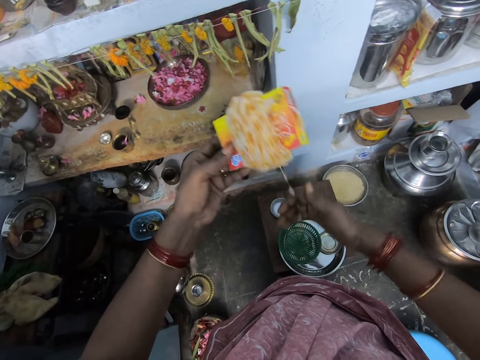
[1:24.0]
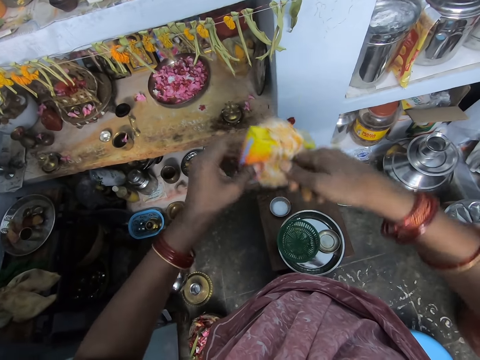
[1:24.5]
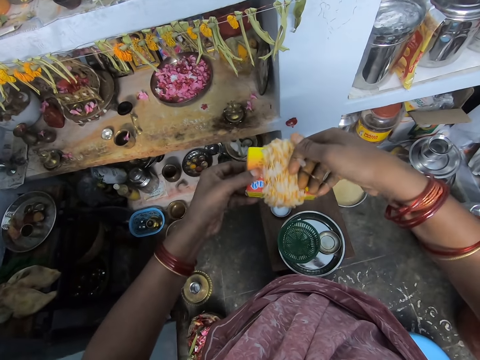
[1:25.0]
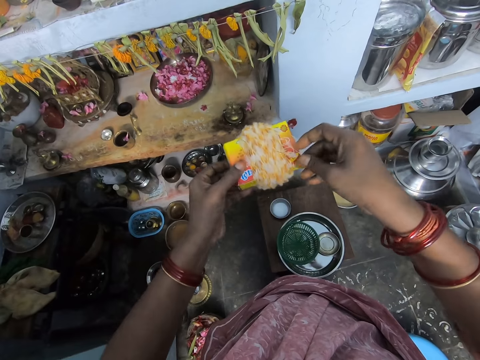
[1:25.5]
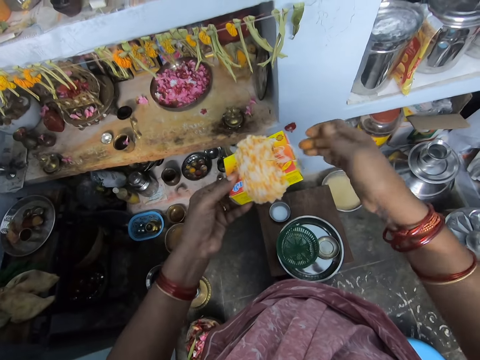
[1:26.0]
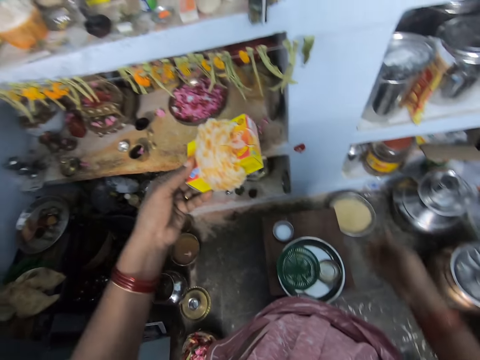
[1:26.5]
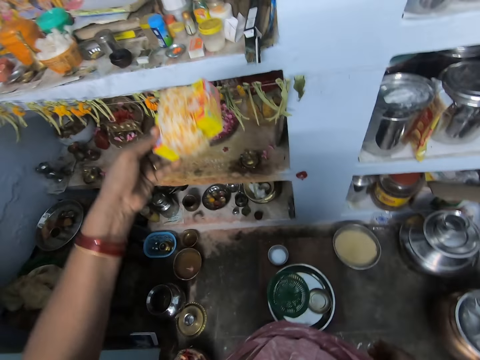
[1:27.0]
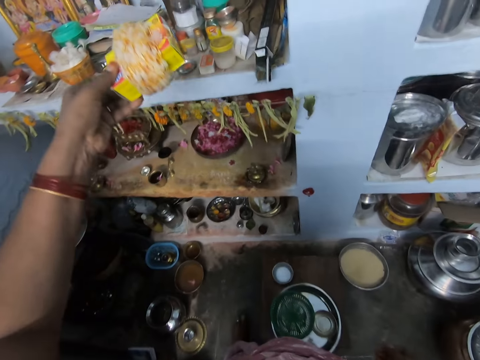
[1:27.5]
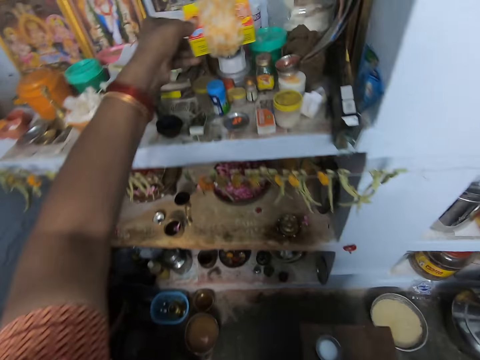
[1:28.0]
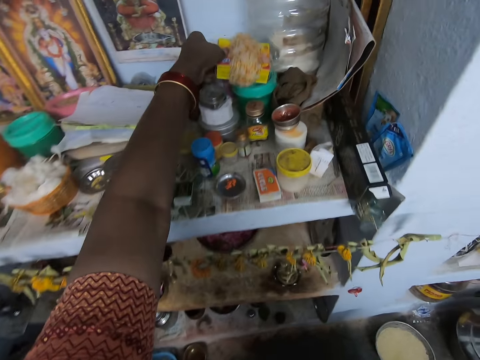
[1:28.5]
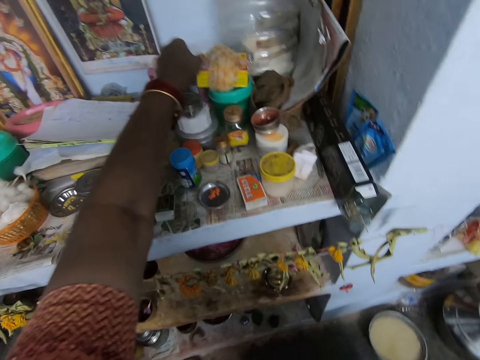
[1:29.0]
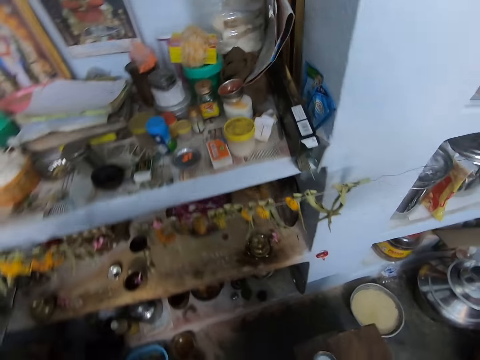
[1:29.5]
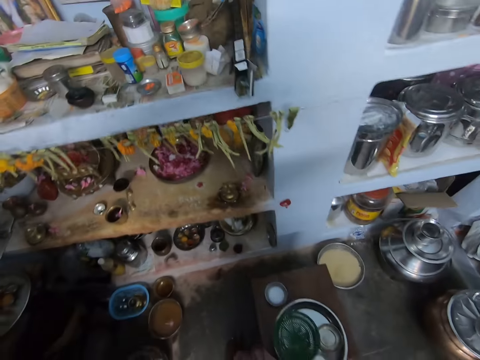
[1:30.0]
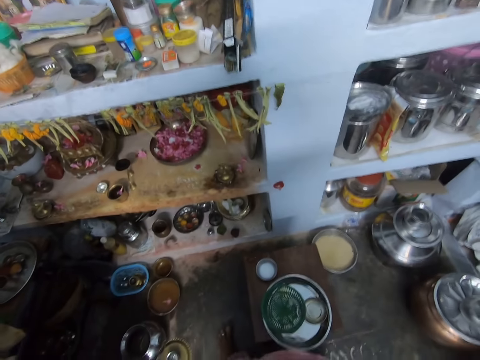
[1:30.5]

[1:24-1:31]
The camera wearer drops the cotton in her right hand on the pack of shrimps in her left hand. She holds the carton box. She places the pack of shrimps or carton box in her left hand on a plastic or container on a cupboard. She looks around.
